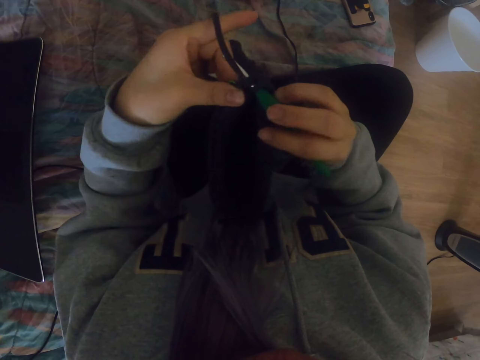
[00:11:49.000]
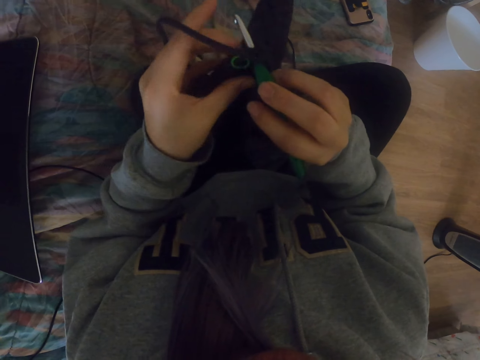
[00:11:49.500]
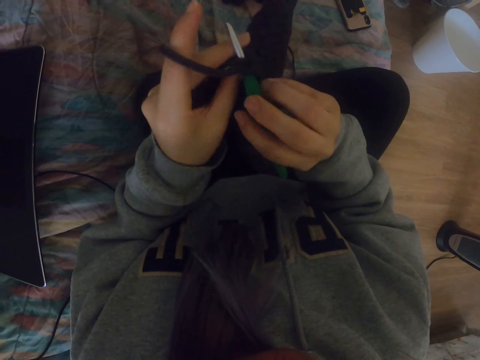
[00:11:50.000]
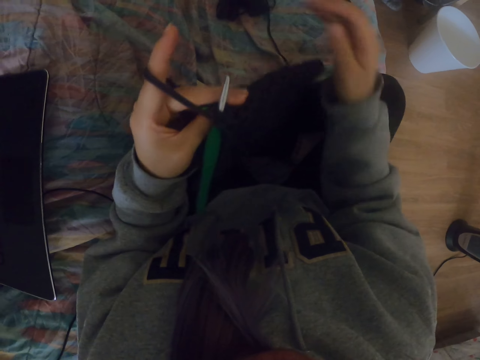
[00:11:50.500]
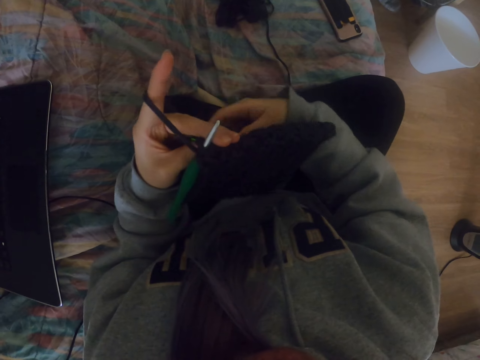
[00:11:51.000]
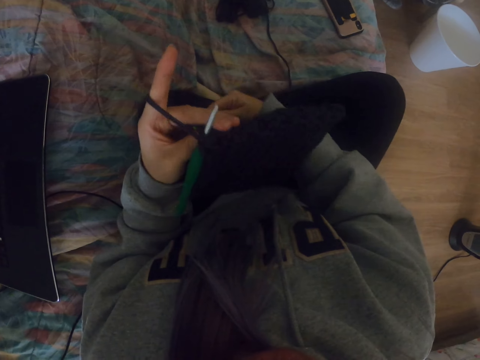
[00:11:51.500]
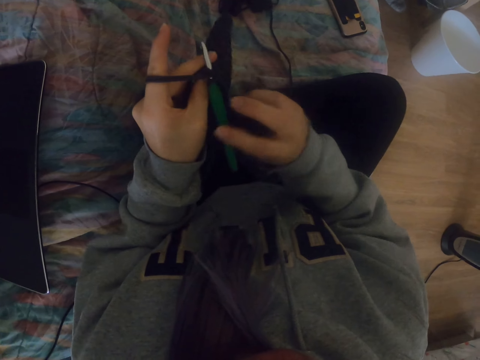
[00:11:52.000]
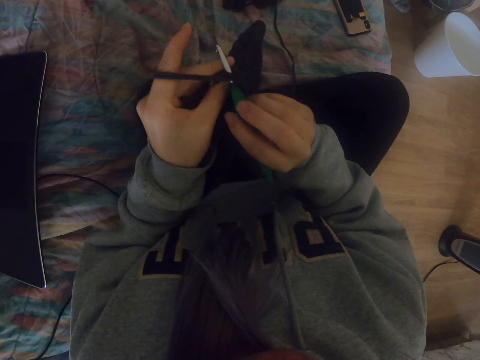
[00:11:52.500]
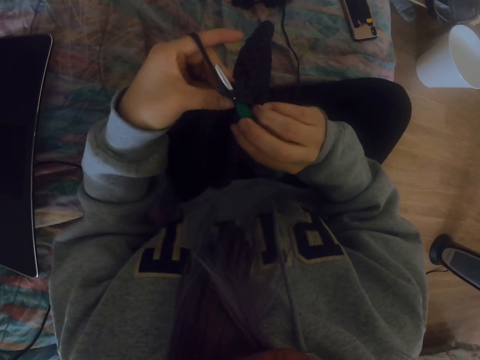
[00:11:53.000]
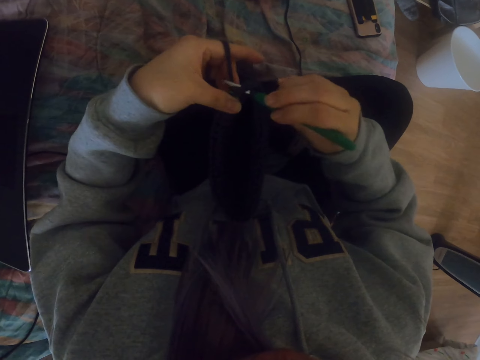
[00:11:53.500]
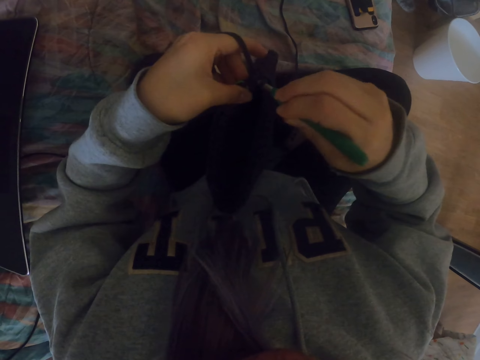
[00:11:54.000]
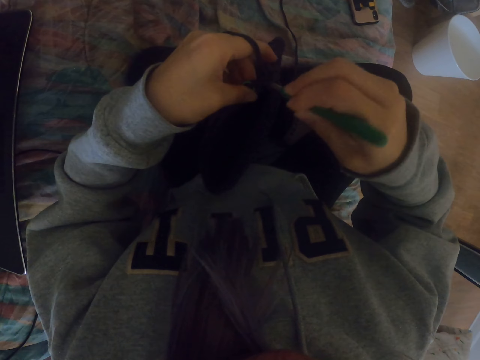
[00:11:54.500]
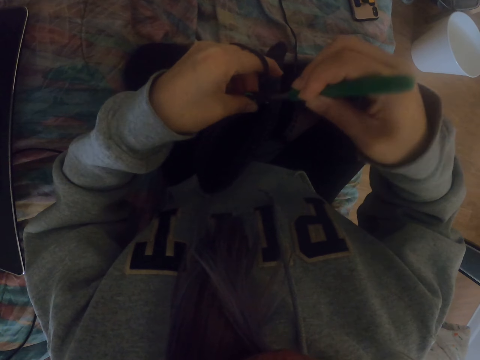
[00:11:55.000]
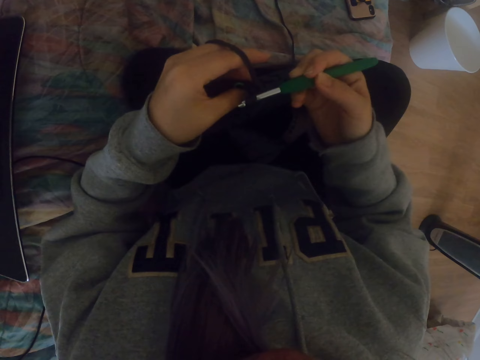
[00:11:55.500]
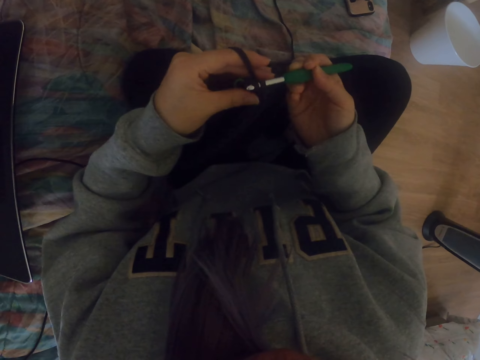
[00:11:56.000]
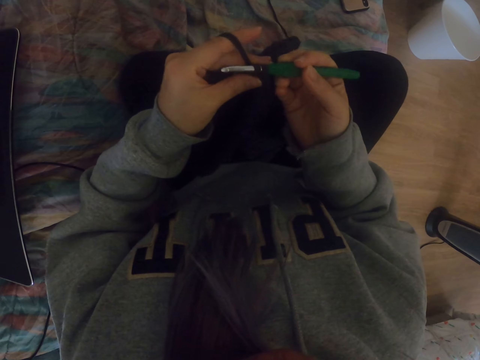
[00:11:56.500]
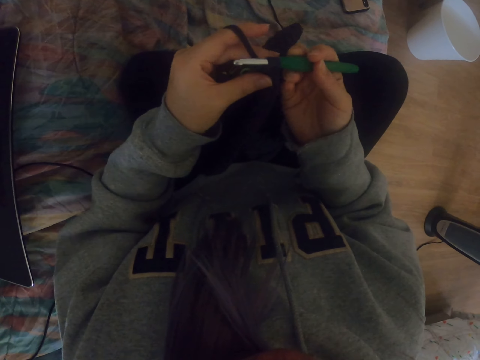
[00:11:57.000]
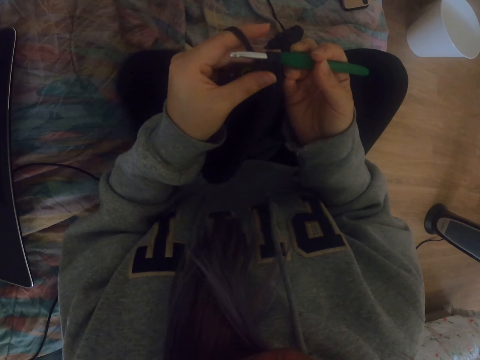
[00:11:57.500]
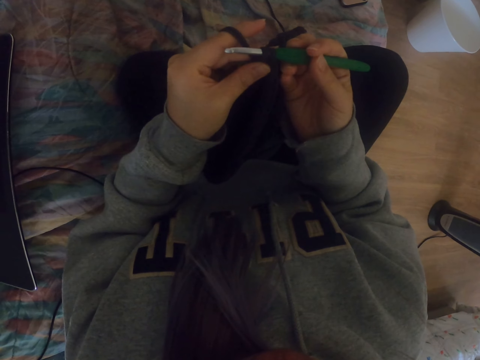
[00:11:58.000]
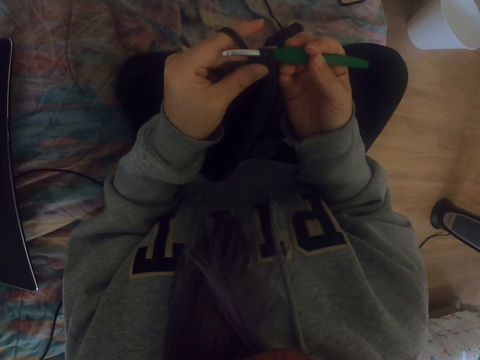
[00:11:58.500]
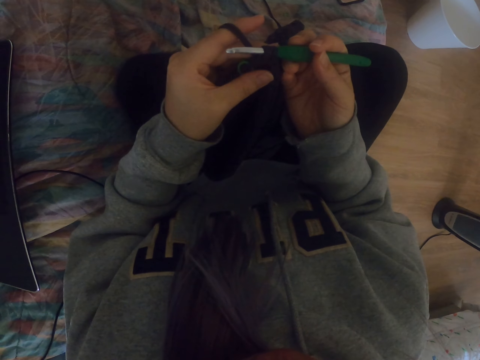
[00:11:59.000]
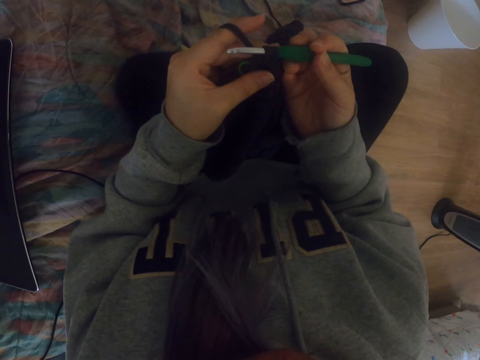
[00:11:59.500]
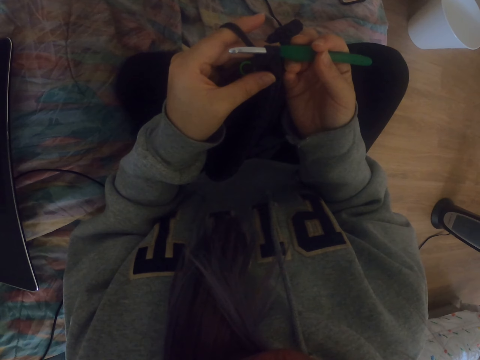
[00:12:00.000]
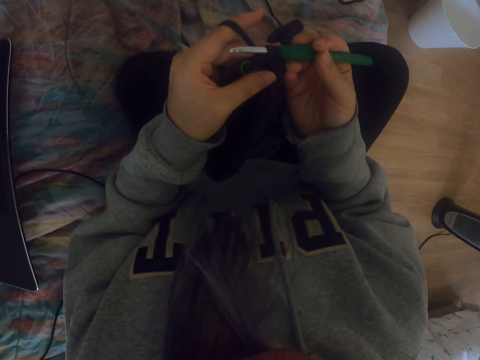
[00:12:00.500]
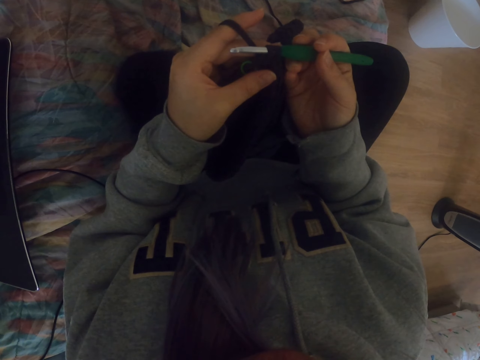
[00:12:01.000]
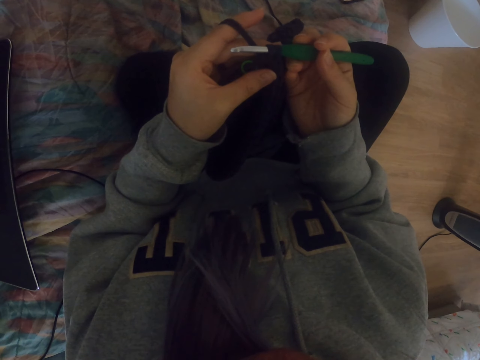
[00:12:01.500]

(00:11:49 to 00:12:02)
The camera wearer adjusts the yarn. They knit the fabric case. They look at the fabric case.

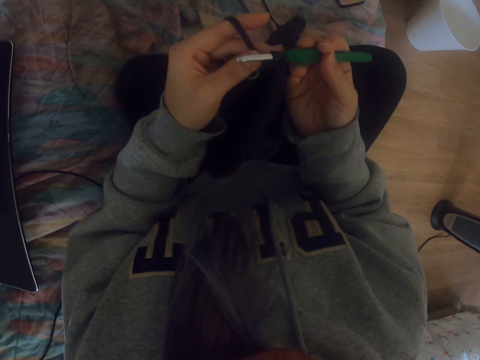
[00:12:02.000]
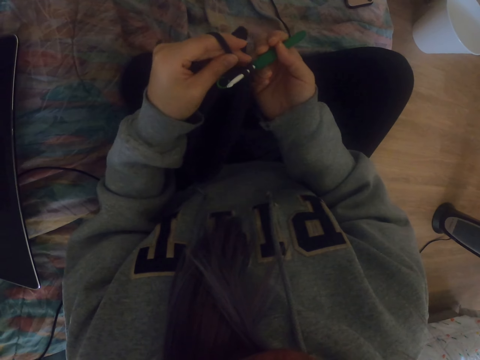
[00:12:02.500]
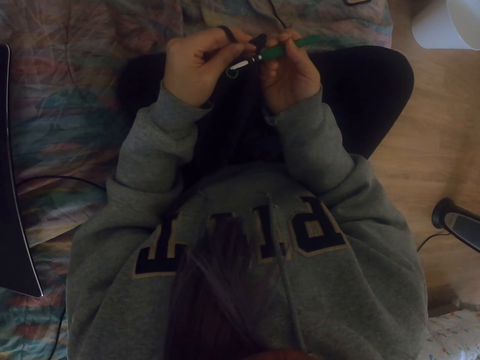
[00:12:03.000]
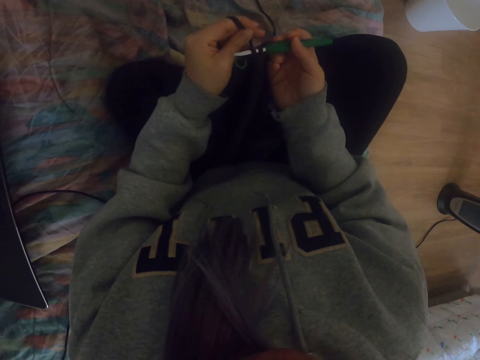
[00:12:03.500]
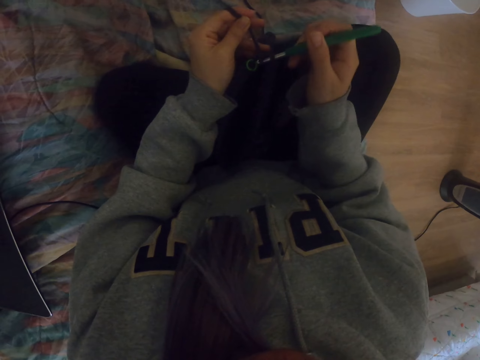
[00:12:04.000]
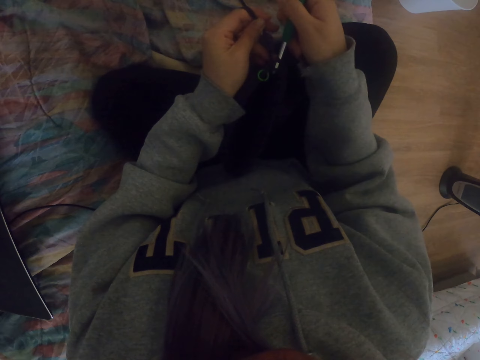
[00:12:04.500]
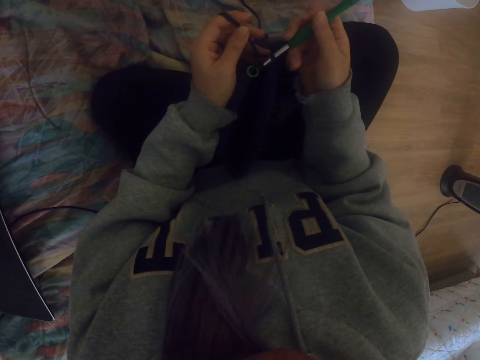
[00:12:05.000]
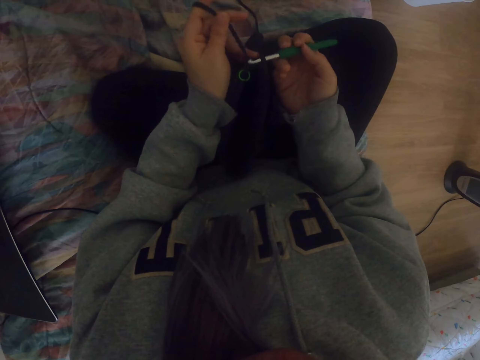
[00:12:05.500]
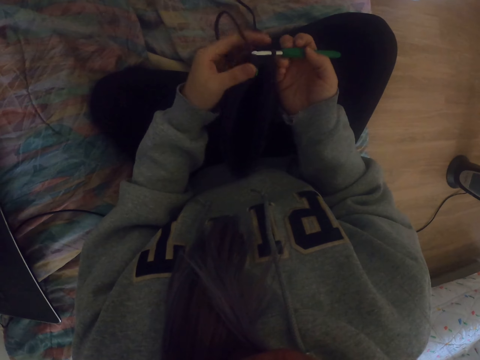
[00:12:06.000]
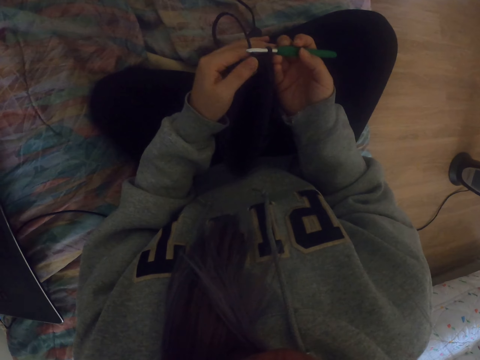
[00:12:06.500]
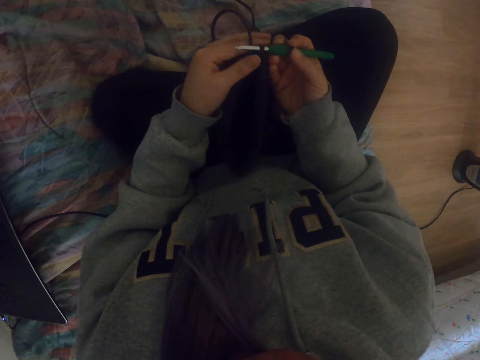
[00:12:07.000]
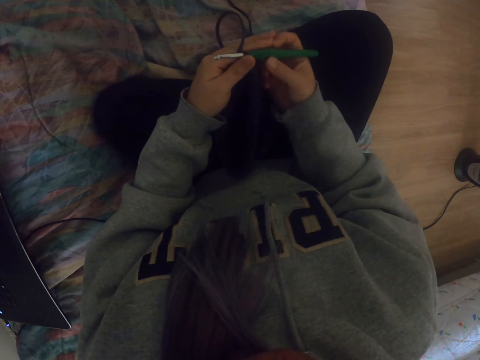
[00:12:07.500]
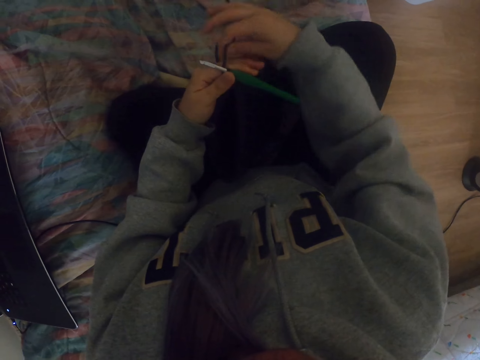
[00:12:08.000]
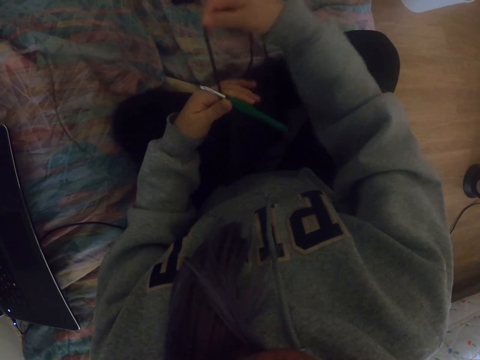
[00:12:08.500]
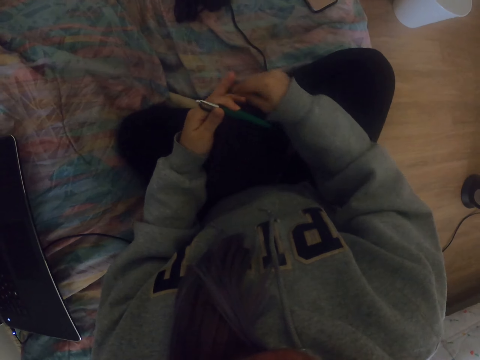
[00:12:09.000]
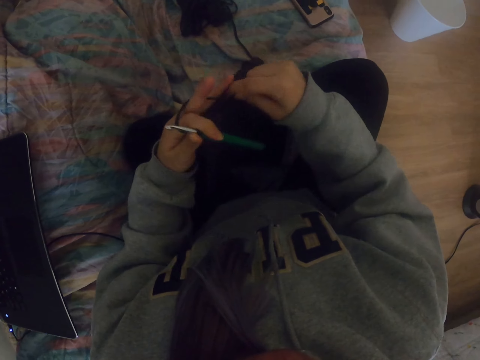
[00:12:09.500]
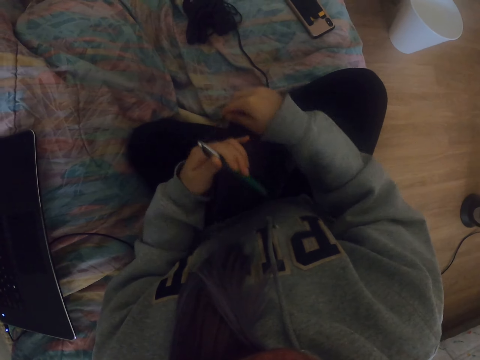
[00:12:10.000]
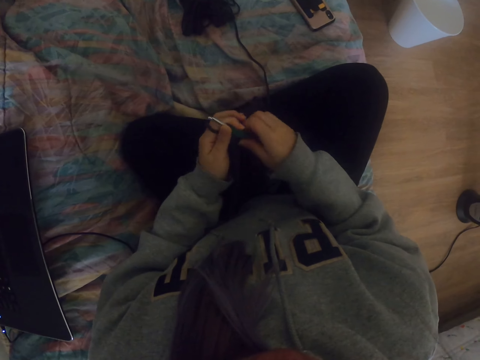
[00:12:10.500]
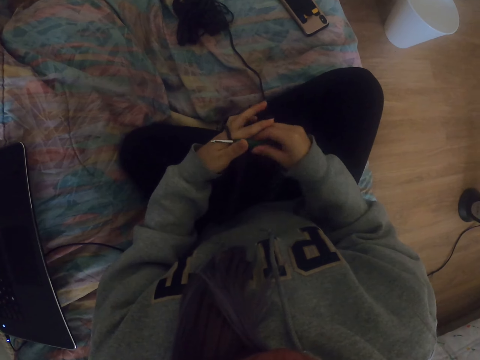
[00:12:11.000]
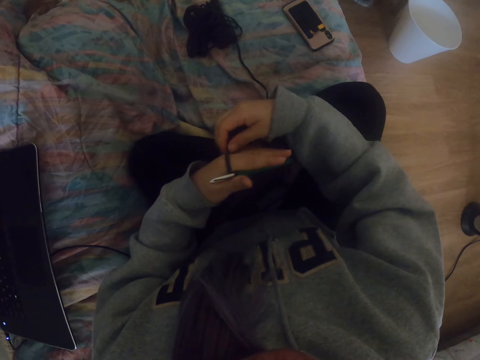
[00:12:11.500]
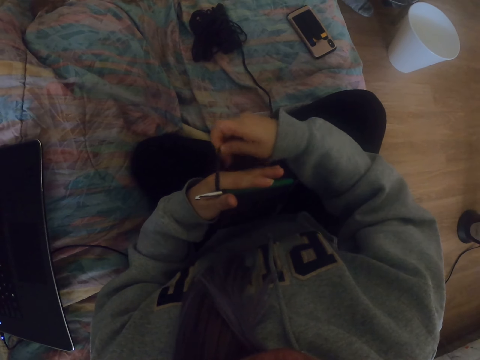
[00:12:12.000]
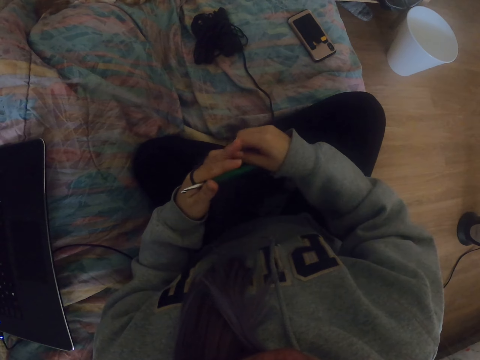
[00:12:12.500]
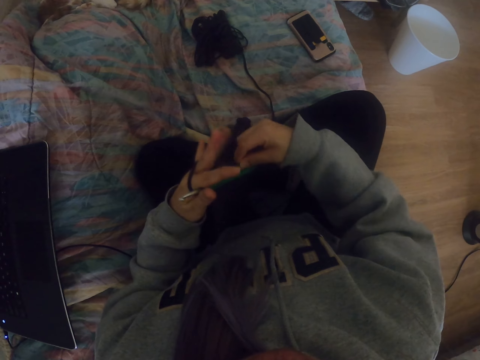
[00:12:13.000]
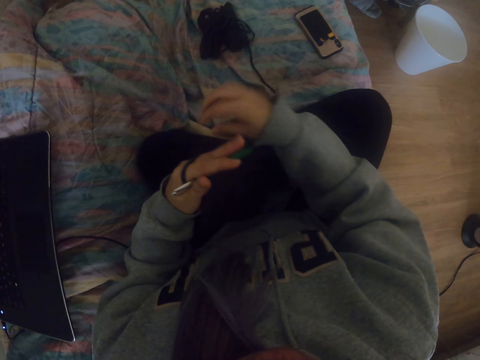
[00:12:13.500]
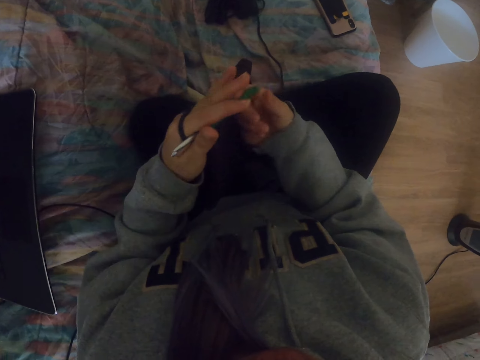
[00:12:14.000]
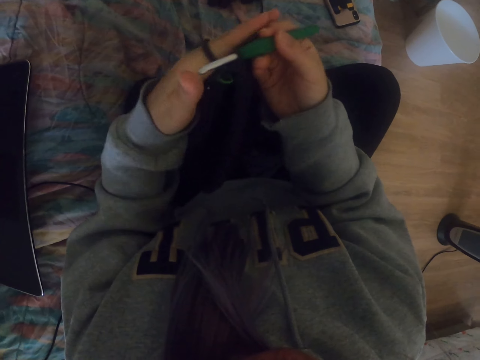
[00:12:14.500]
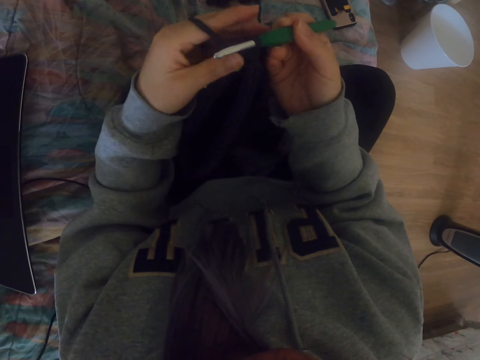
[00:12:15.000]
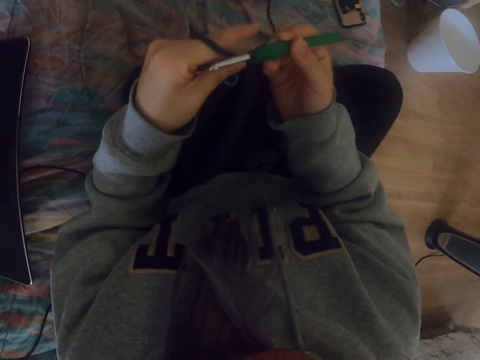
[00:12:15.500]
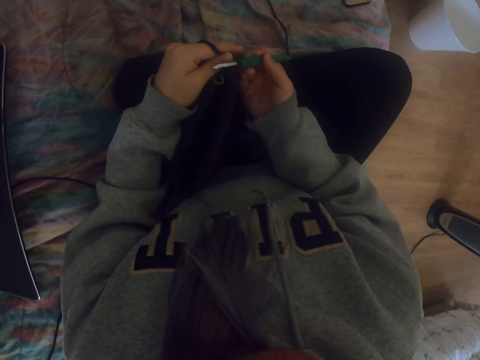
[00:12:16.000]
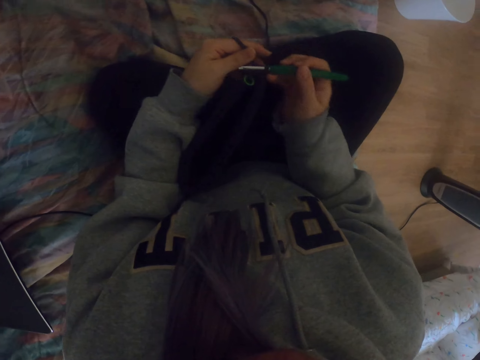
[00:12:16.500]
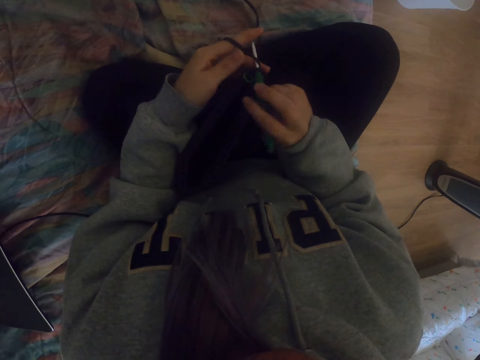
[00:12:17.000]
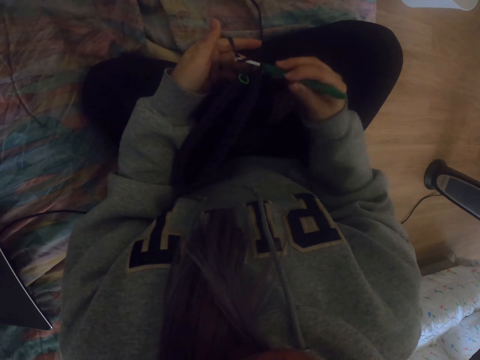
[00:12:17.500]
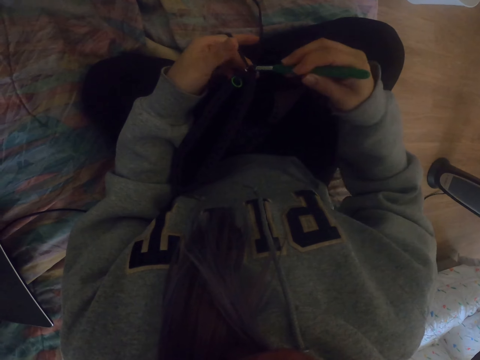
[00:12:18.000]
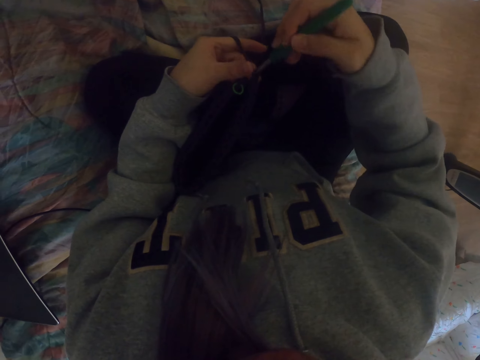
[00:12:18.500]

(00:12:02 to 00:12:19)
The camera wearer adjusts the crochet hook on the yarn. They adjust the yarn on the fingers. They hold the yarn. They look at the crochet hook. They knit a crochet with the crochet hook.
